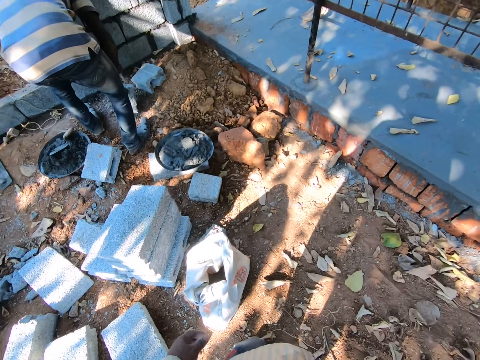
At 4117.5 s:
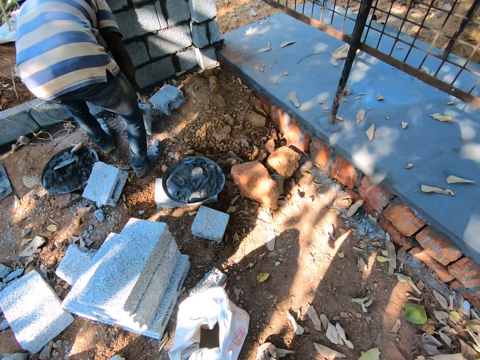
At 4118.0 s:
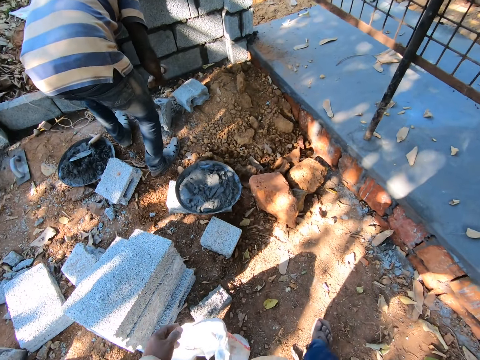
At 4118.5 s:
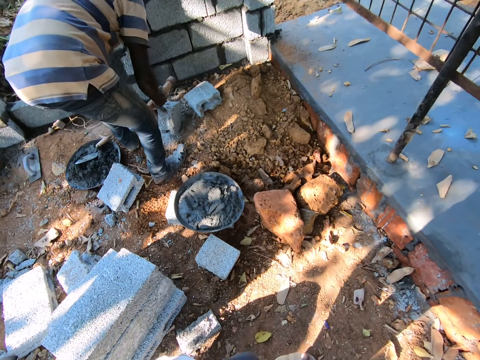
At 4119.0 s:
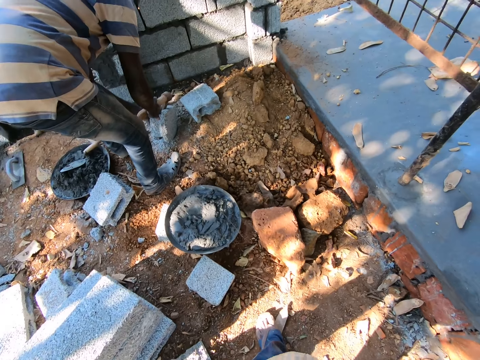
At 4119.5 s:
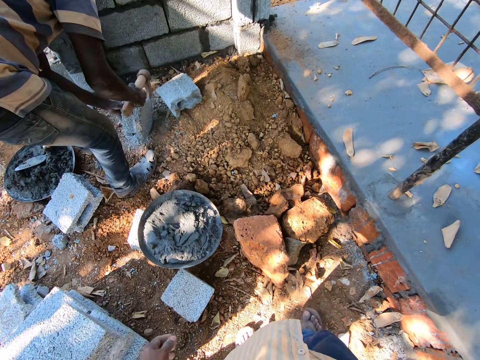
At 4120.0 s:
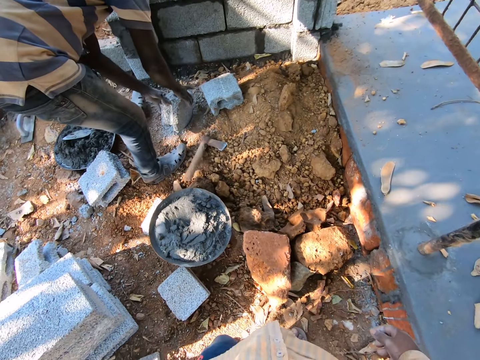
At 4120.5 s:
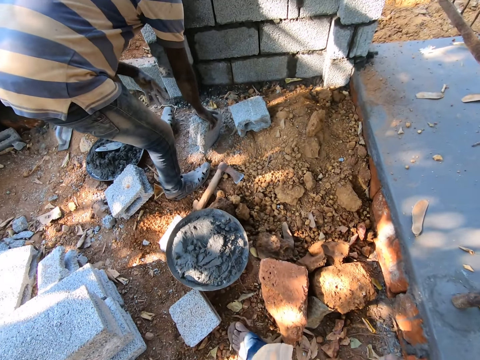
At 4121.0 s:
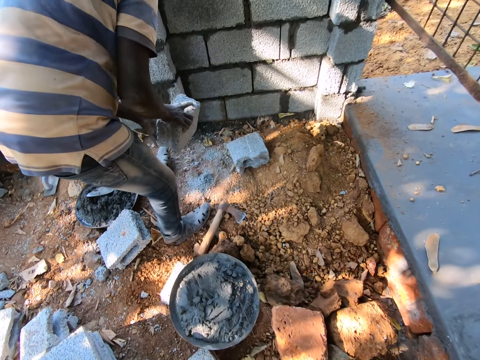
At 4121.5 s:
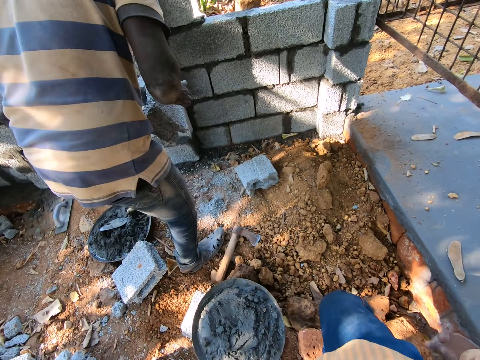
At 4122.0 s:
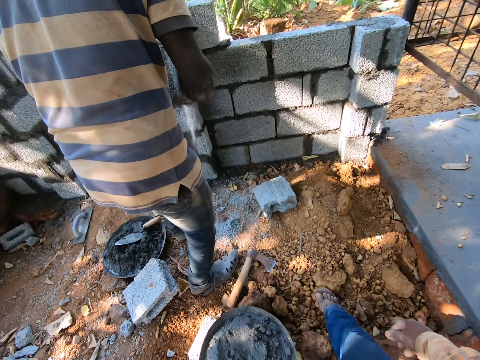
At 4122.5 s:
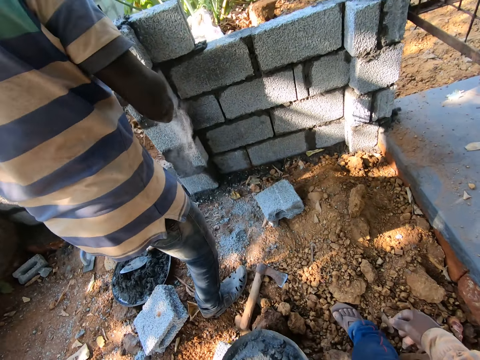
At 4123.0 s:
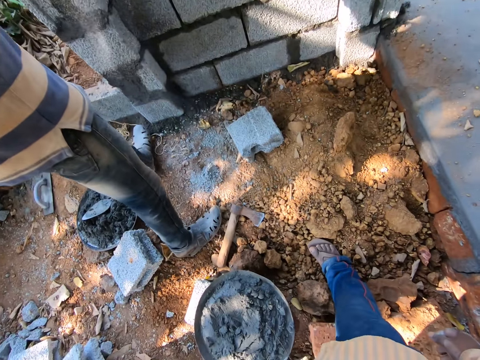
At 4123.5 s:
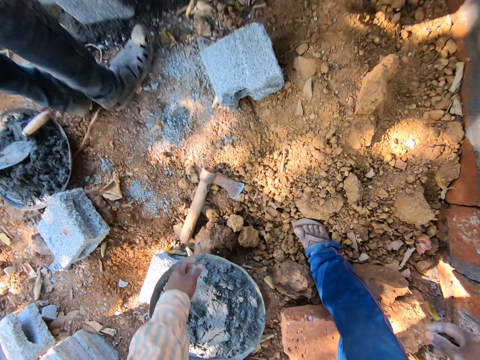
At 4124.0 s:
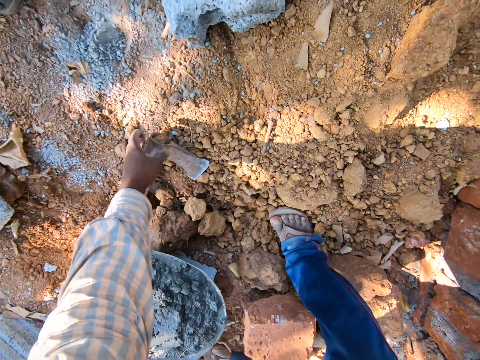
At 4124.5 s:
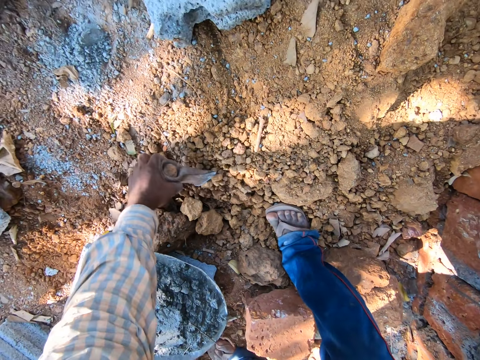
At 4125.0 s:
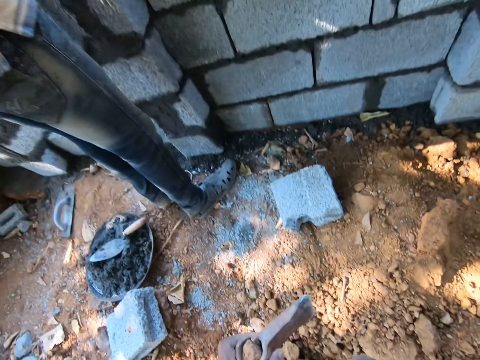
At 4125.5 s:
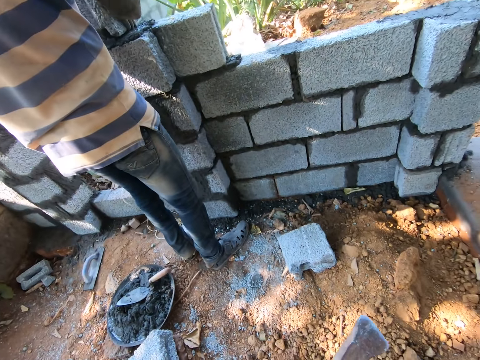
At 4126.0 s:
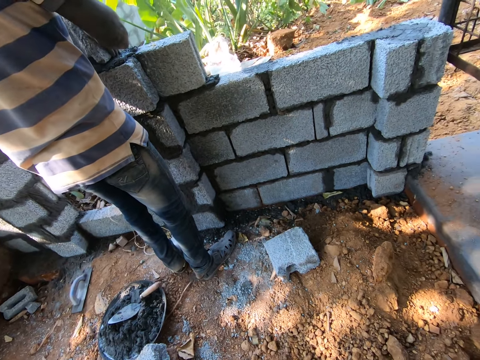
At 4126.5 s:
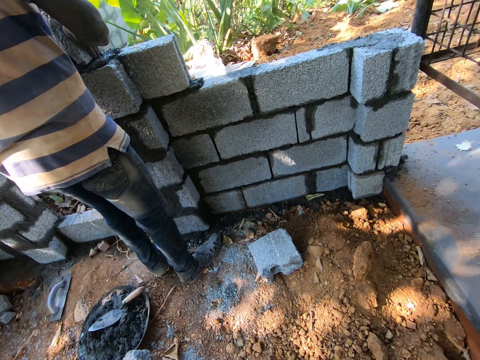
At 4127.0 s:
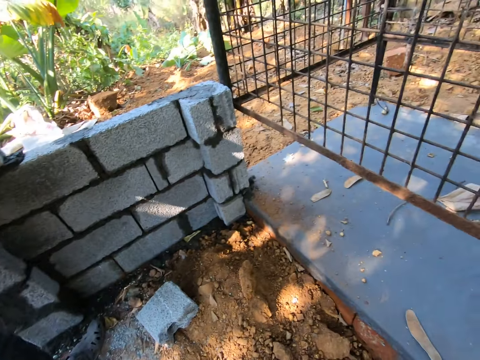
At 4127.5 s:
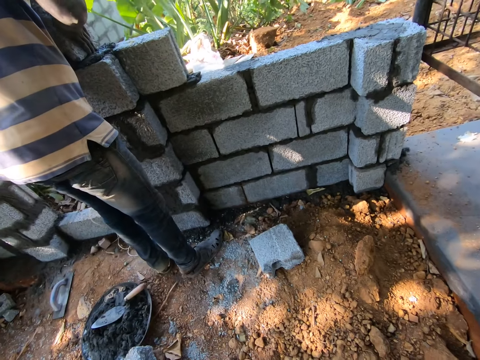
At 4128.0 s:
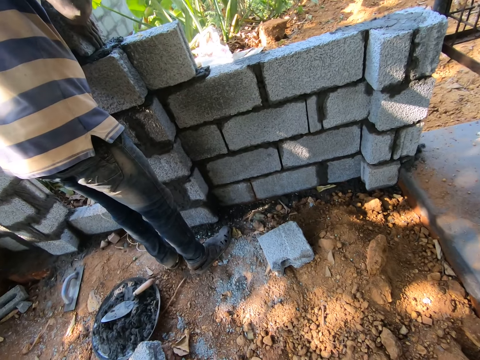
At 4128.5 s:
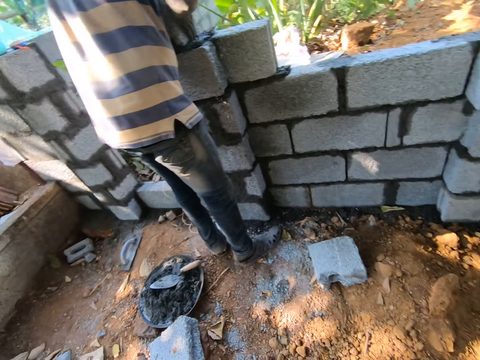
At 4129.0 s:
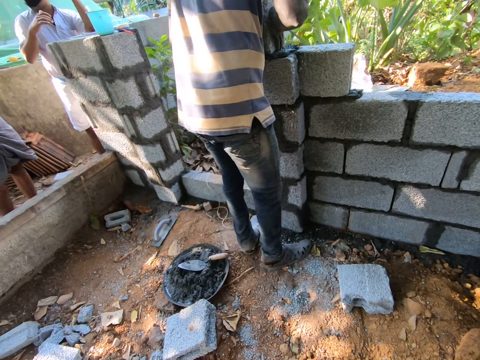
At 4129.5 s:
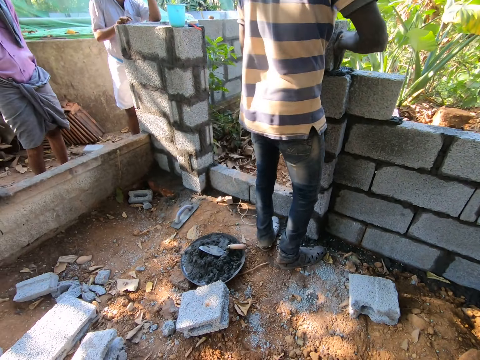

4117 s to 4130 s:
A man drops the axe on the ground with his right hand. The man picks up a block from the ground with his right hand. The camera wearer picks up the axe from the ground with his left hand. He interacts with the man. He talks.

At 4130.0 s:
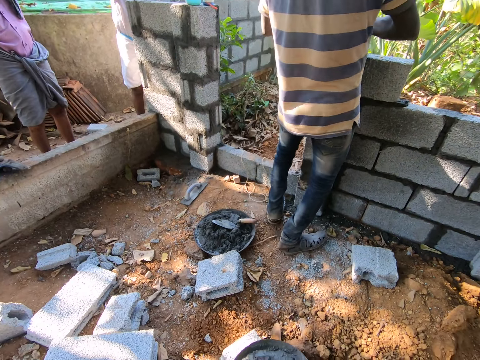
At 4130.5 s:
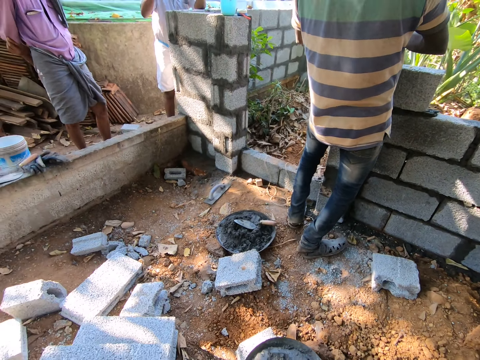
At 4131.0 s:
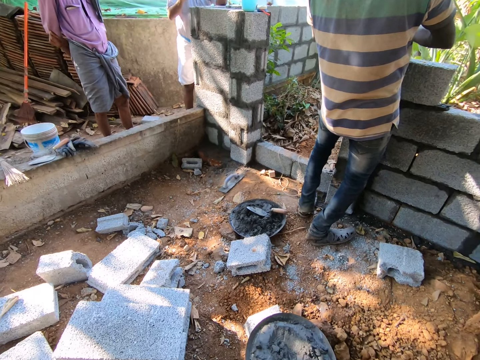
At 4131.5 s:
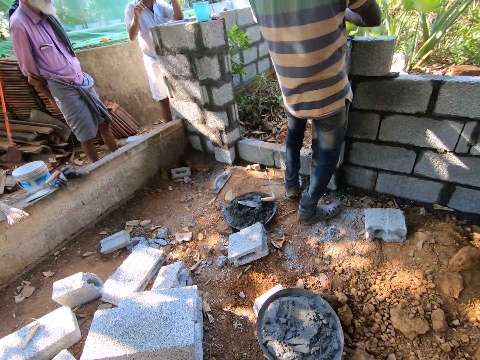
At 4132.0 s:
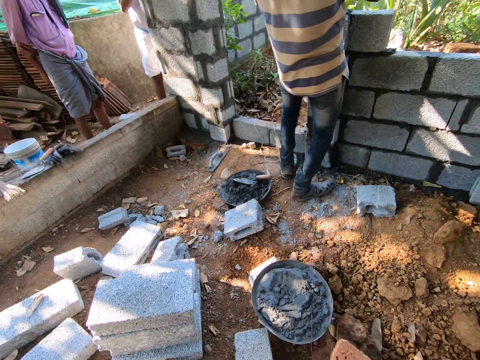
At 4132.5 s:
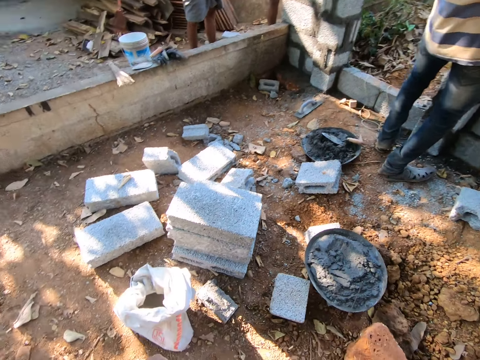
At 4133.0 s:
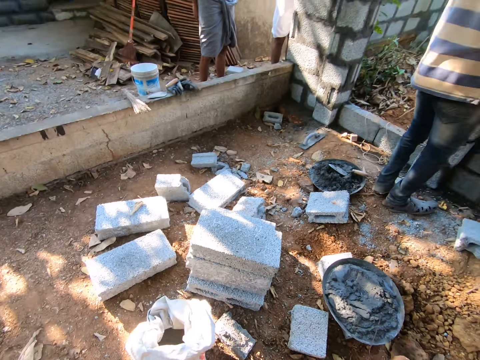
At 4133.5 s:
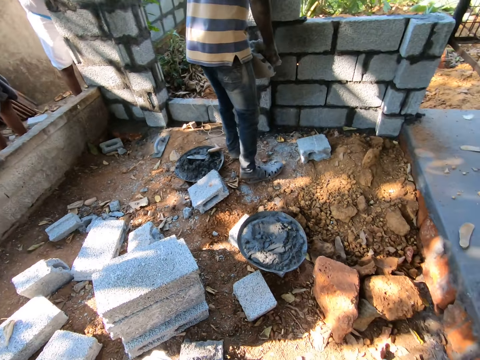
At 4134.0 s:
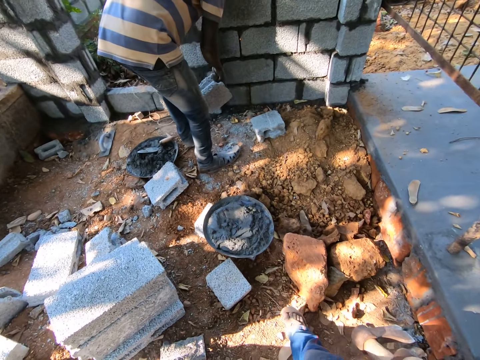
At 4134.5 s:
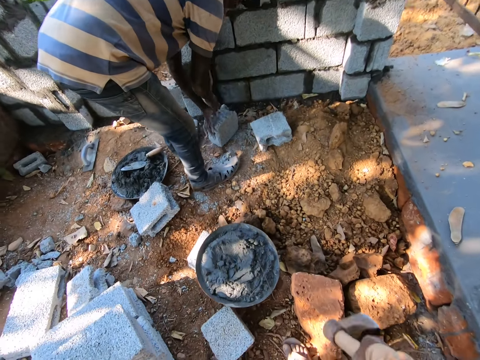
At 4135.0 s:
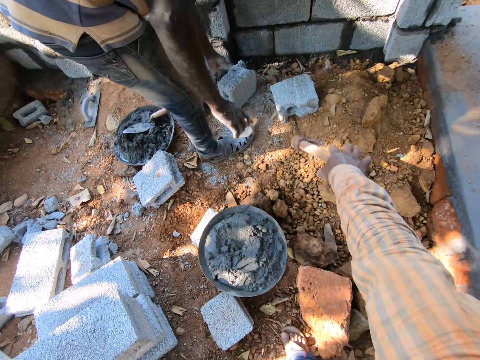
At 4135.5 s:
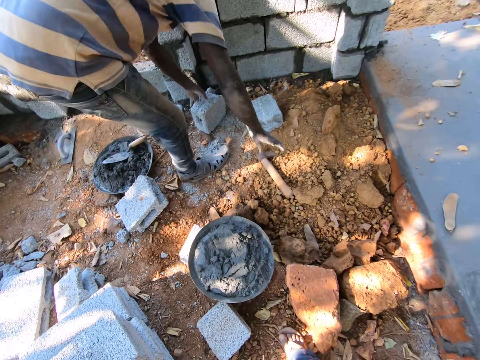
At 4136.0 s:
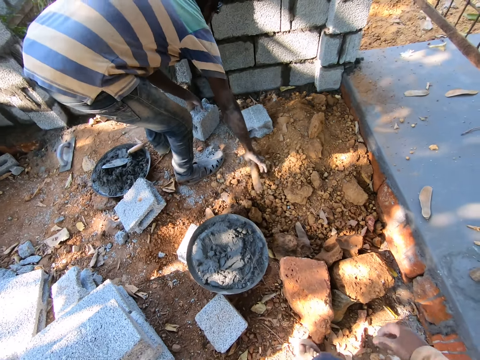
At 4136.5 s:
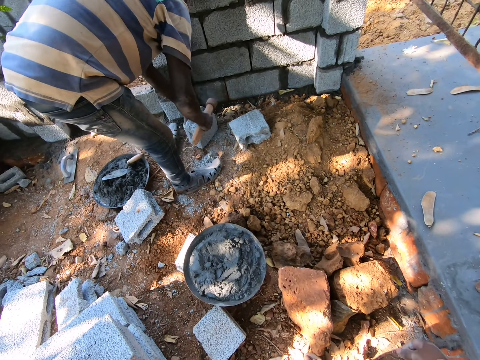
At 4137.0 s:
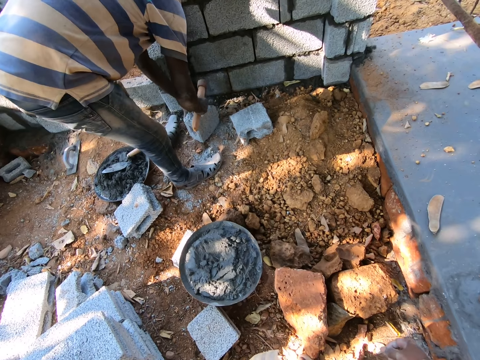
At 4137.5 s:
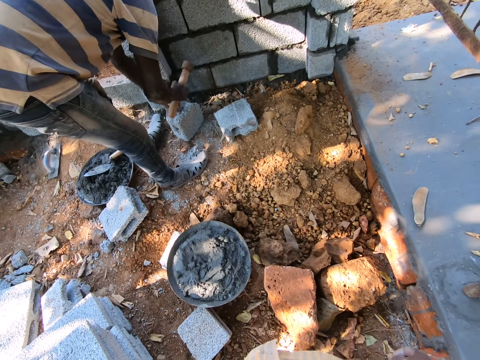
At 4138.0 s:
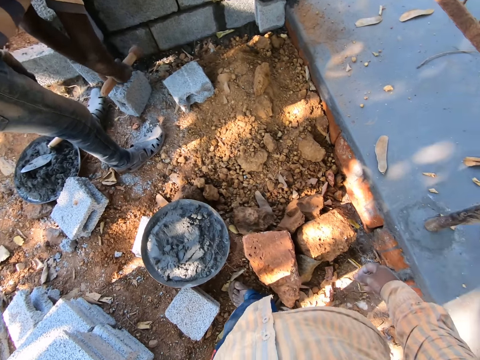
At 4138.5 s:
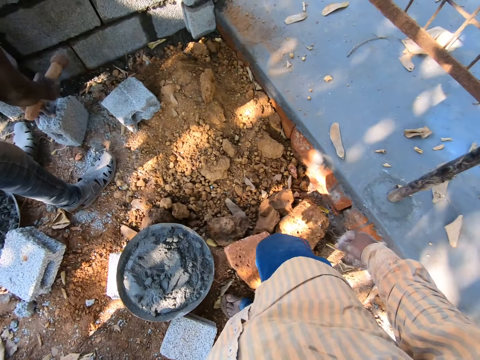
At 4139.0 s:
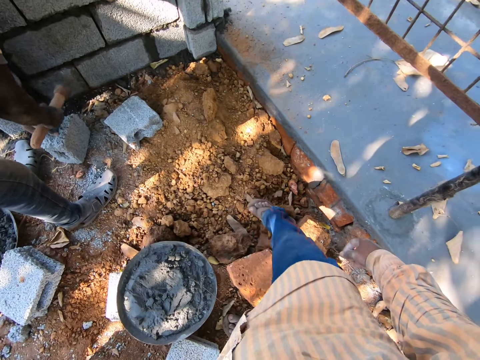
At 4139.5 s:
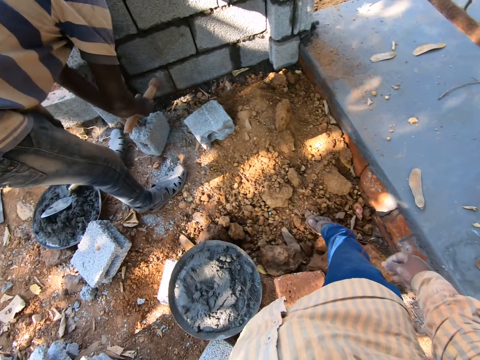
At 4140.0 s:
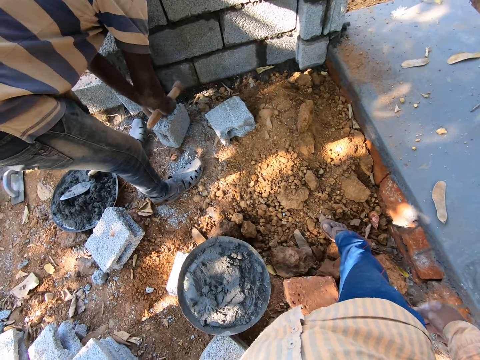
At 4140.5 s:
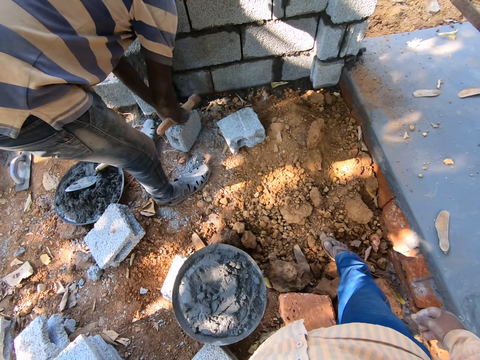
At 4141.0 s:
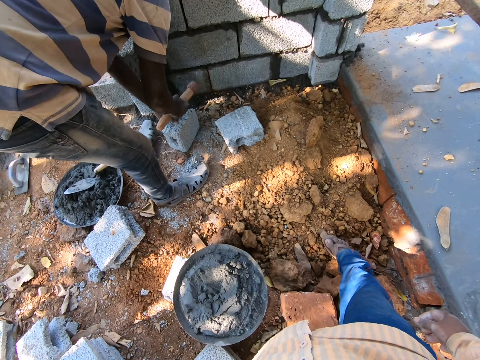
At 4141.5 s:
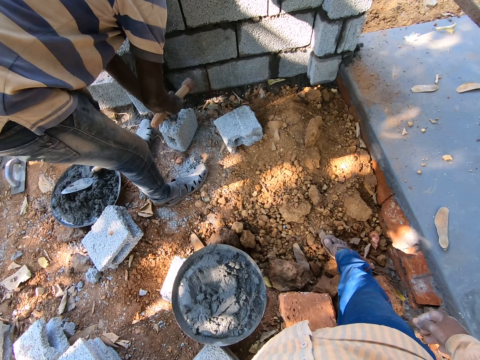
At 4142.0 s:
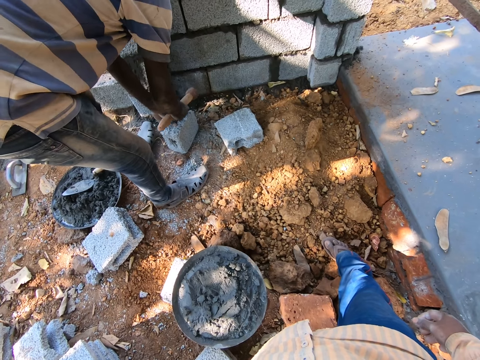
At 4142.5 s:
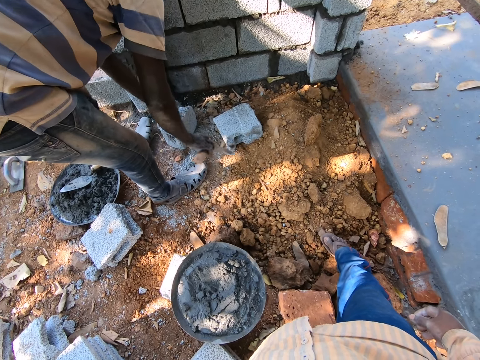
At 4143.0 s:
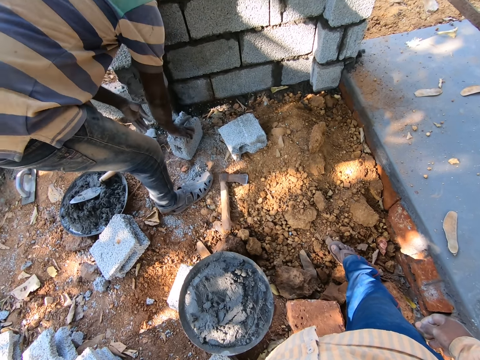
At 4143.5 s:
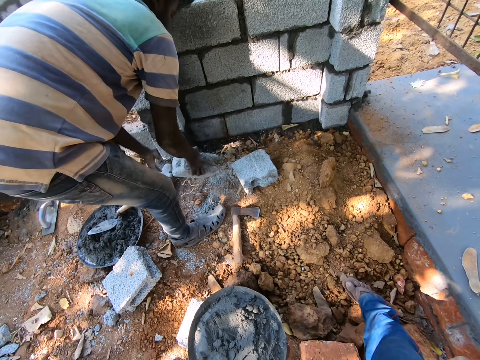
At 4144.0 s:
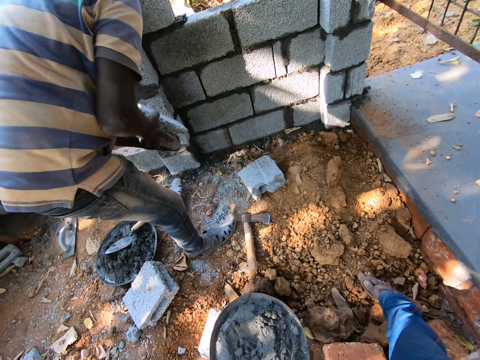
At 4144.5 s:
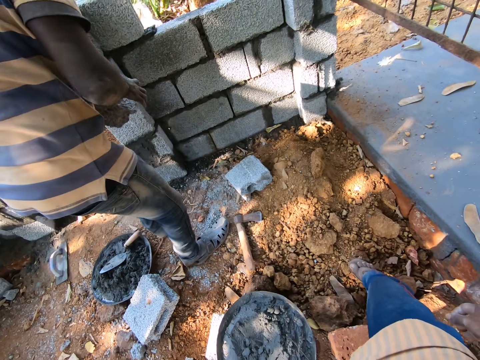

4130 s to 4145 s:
The camera wearer walks. A man drops the block on the ground with both hands. The camera wearer throws the axe on the ground with his right hand. The man picks up the axe from the ground with his right hand and cuts the block on the ground with the axe in his right hand. The camera wearer walks. The man drops the axe on the ground with his right hand and picks up the block from the ground with his right hand.
